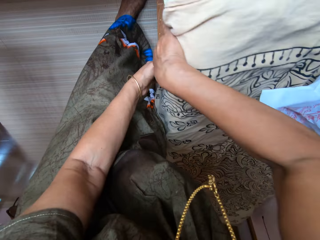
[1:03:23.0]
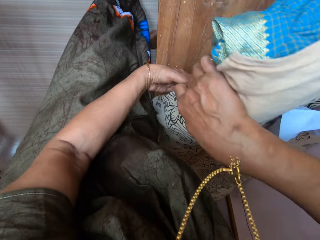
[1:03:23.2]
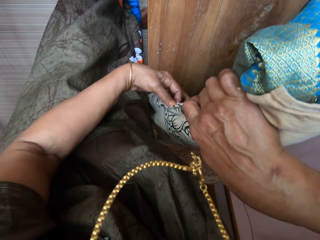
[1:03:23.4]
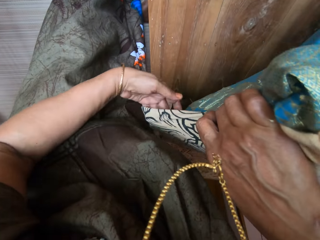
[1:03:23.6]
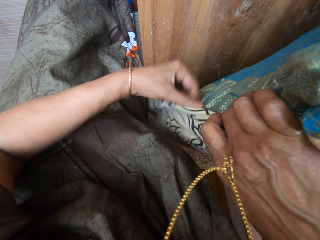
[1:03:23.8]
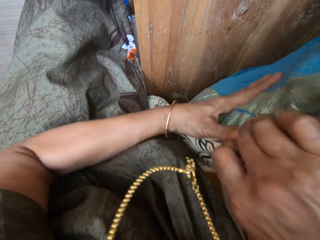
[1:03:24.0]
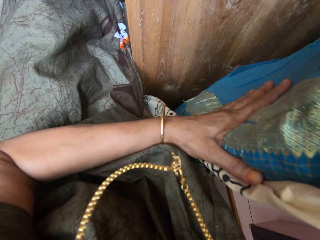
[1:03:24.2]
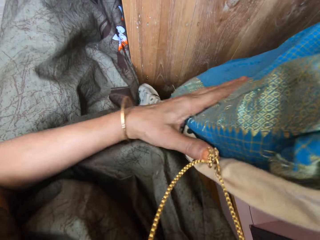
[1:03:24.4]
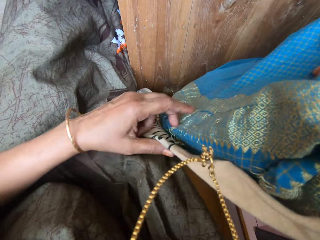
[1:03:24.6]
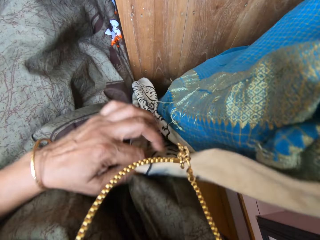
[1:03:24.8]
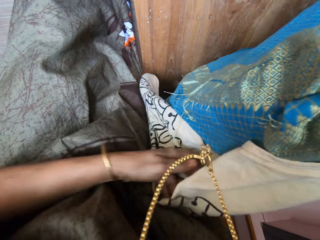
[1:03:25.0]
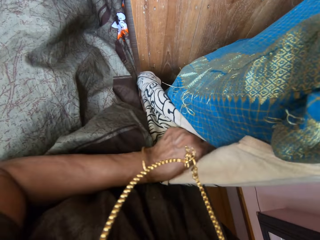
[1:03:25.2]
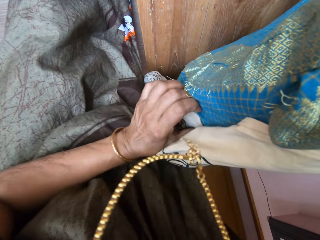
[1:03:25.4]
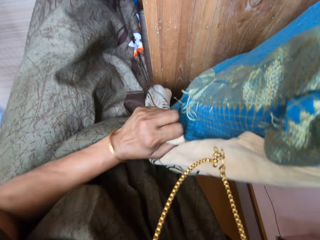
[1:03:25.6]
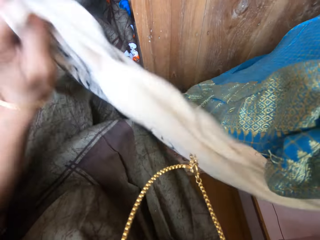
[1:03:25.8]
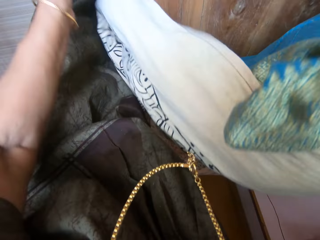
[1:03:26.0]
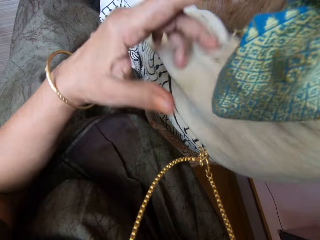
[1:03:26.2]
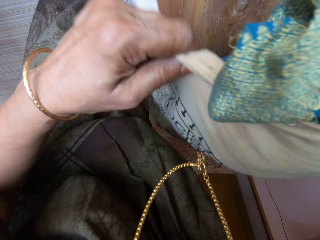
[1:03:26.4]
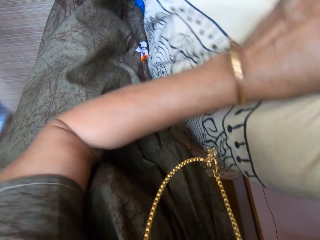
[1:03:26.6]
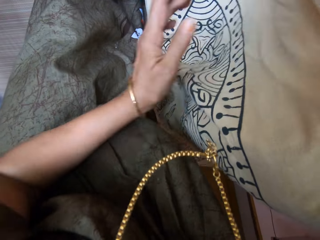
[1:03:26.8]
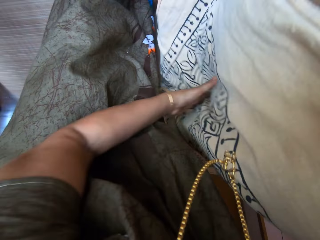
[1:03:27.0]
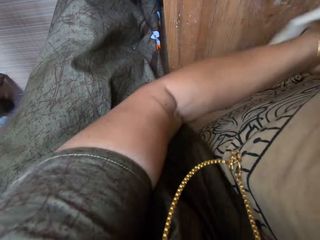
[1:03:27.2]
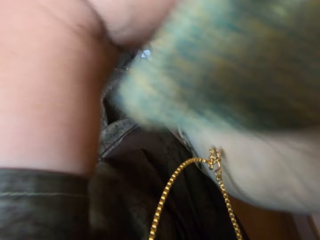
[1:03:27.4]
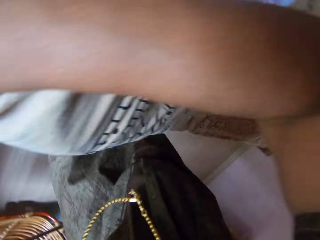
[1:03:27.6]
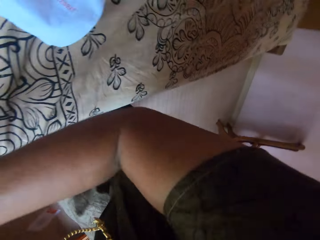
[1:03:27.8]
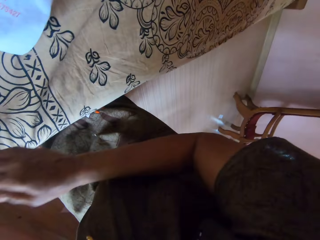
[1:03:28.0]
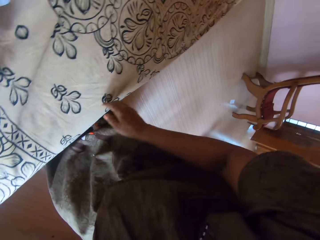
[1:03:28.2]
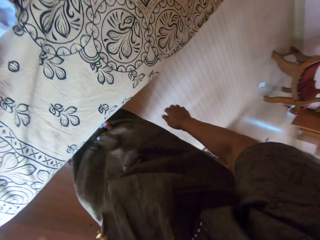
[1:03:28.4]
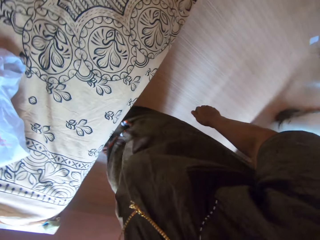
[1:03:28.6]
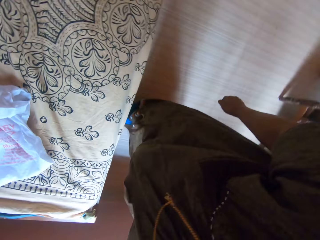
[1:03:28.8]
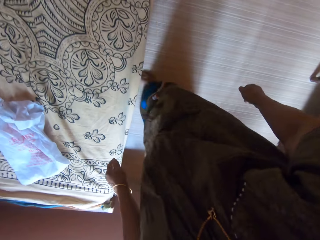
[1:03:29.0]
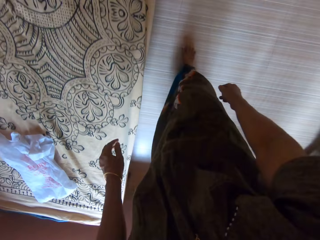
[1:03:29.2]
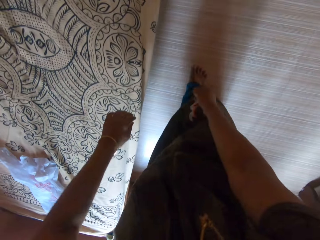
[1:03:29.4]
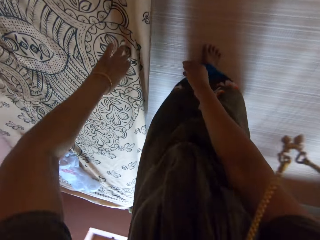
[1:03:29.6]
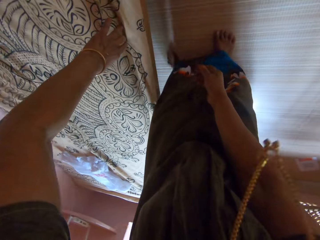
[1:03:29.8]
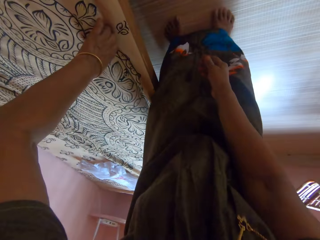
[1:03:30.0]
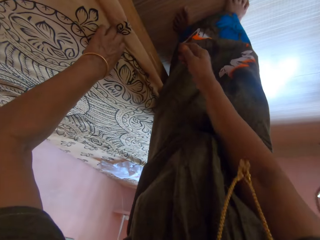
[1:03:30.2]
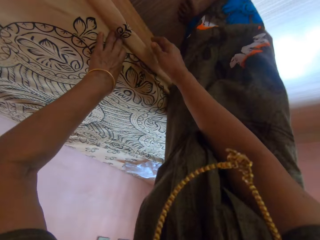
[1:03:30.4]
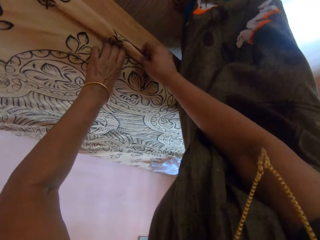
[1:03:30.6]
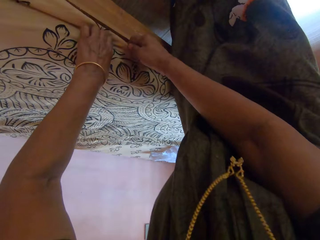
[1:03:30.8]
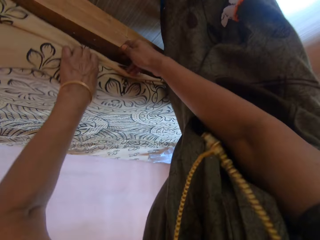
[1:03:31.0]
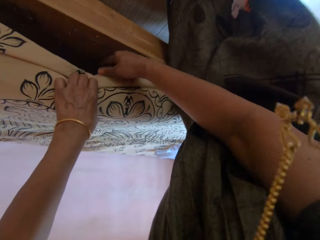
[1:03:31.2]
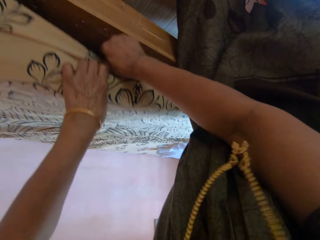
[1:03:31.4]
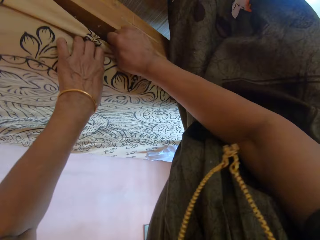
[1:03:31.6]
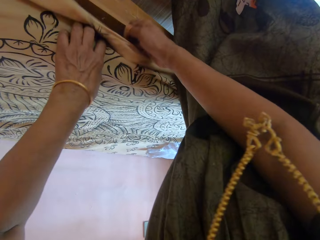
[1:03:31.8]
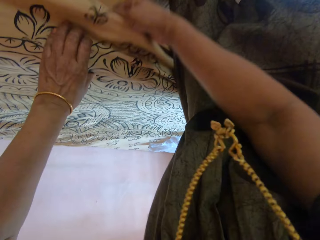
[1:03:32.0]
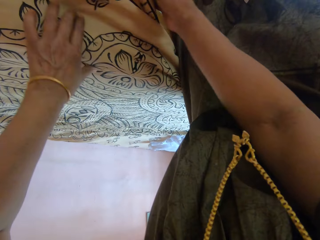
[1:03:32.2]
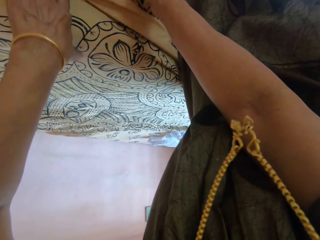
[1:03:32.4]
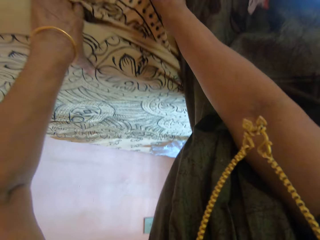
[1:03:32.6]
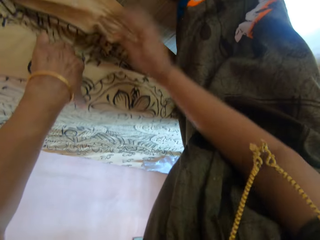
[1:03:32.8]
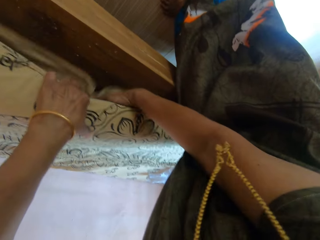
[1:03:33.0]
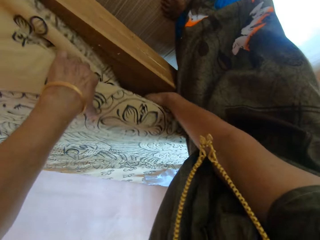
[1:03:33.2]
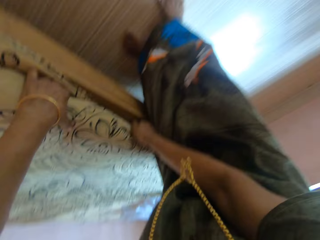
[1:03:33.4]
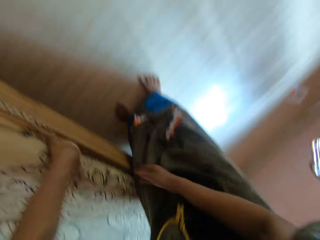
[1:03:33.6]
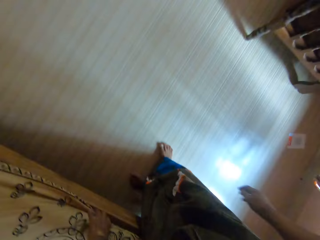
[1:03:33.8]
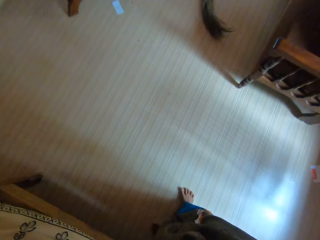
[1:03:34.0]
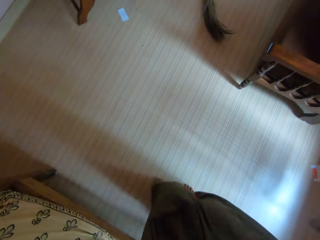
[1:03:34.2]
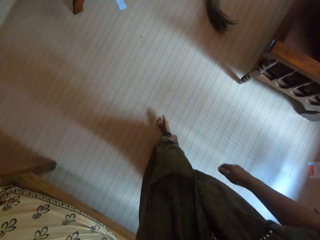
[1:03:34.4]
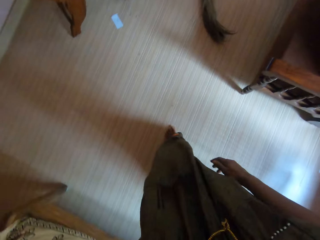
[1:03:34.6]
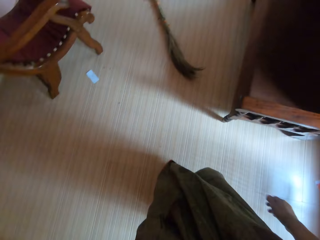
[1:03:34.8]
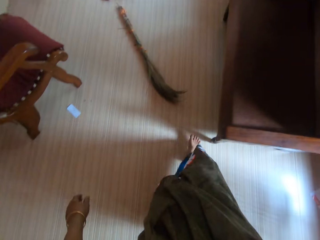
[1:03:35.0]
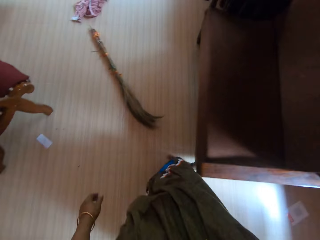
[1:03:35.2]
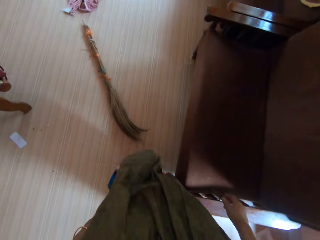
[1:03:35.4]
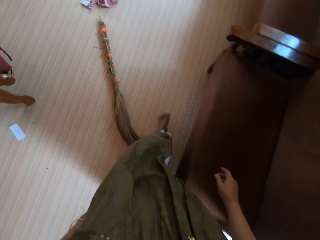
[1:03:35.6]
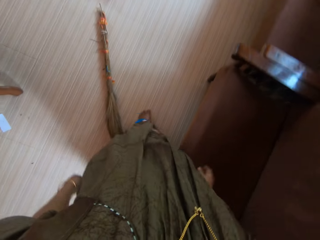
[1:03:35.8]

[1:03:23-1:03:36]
The camera wearer lifts the mattress with her right hand. She tucks the bed spread under the mattress on the bed with her left hand. She lifts the mattress with her left hand. She tucks the bed spread under the mattress on the bed using her right hand.

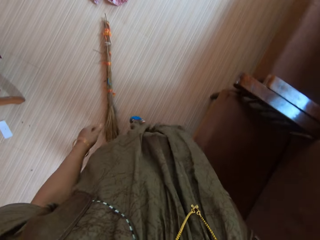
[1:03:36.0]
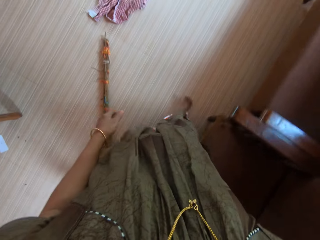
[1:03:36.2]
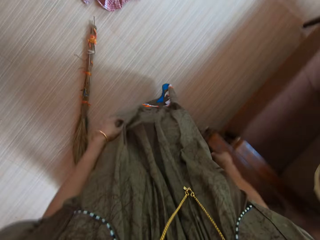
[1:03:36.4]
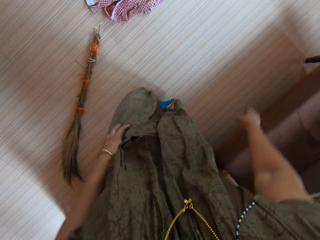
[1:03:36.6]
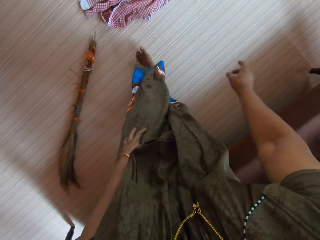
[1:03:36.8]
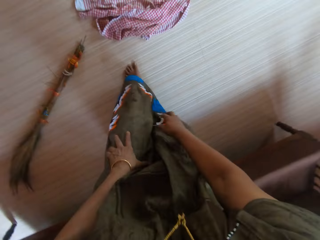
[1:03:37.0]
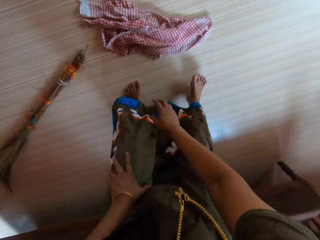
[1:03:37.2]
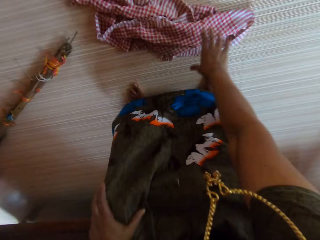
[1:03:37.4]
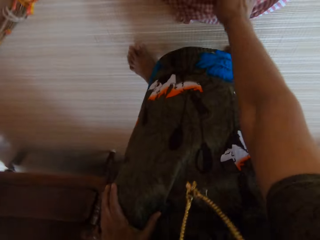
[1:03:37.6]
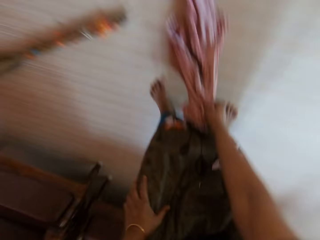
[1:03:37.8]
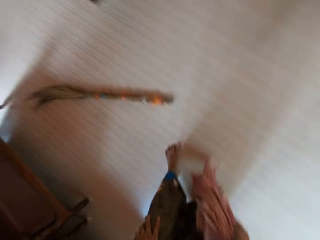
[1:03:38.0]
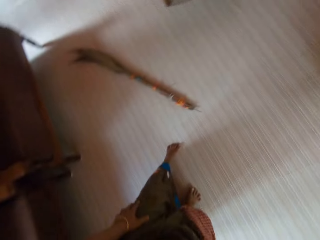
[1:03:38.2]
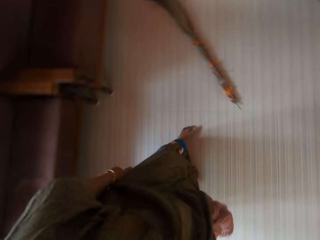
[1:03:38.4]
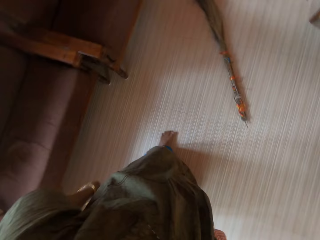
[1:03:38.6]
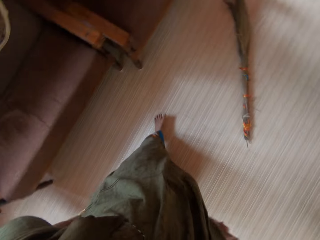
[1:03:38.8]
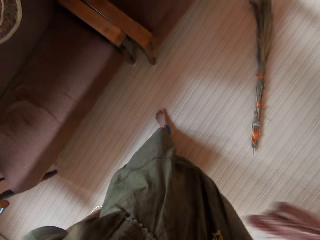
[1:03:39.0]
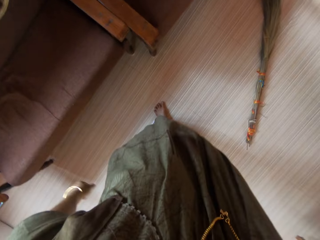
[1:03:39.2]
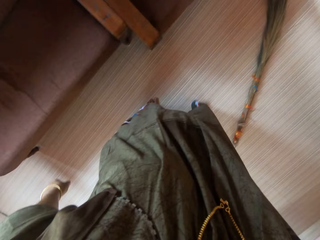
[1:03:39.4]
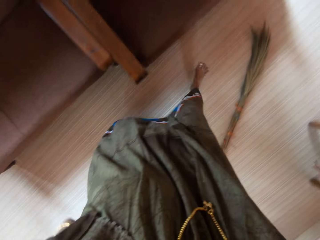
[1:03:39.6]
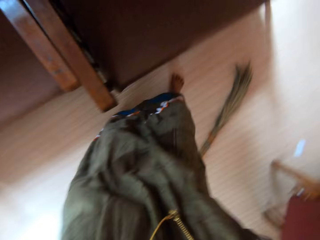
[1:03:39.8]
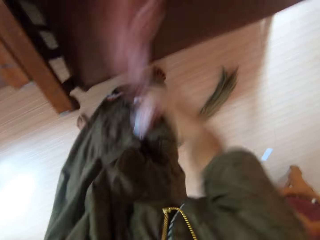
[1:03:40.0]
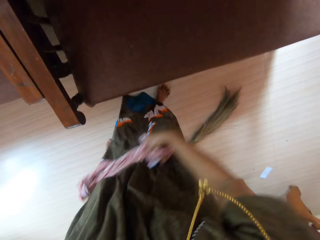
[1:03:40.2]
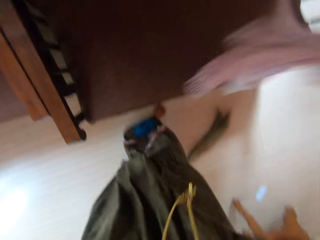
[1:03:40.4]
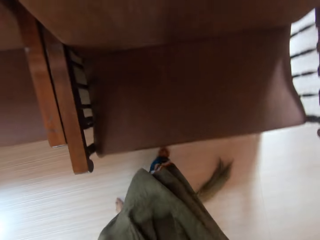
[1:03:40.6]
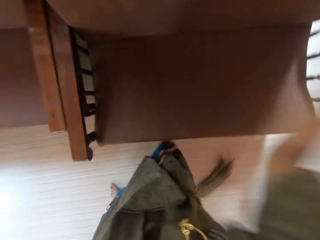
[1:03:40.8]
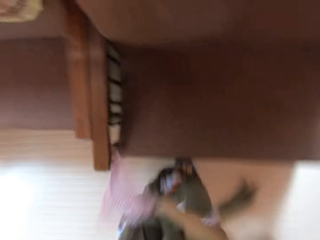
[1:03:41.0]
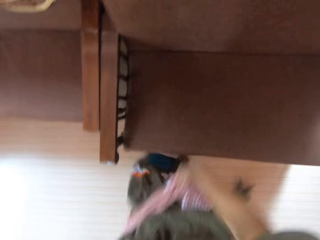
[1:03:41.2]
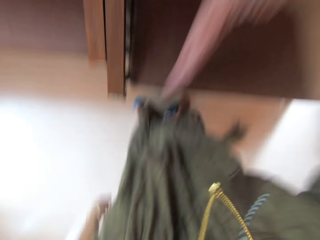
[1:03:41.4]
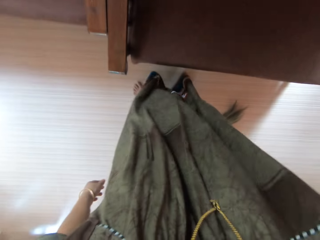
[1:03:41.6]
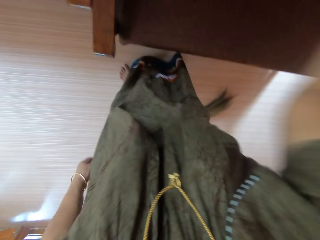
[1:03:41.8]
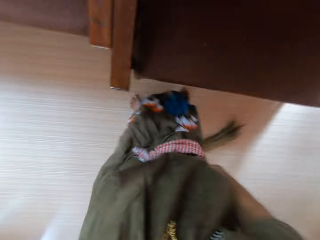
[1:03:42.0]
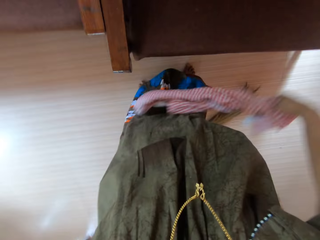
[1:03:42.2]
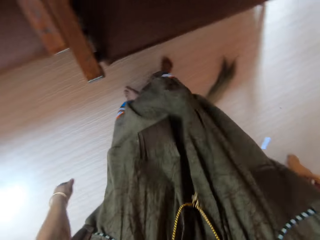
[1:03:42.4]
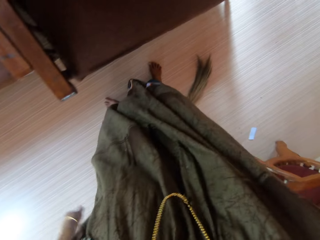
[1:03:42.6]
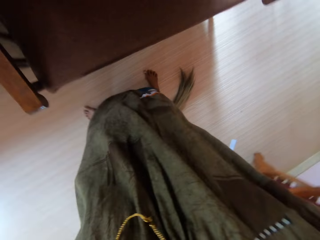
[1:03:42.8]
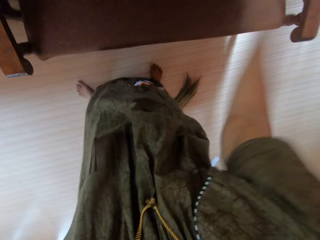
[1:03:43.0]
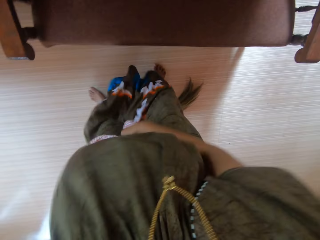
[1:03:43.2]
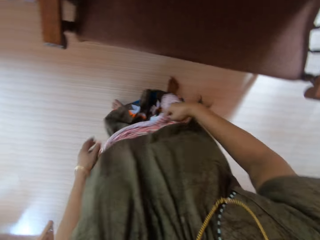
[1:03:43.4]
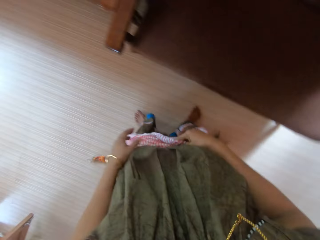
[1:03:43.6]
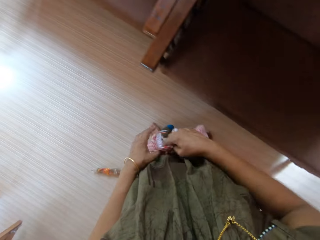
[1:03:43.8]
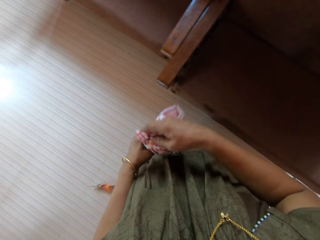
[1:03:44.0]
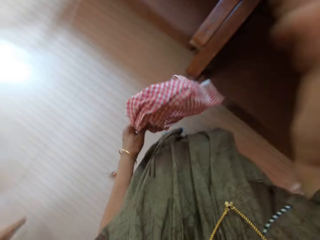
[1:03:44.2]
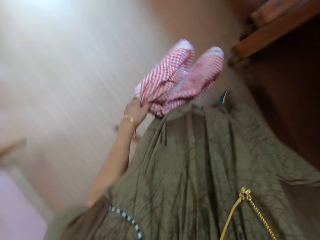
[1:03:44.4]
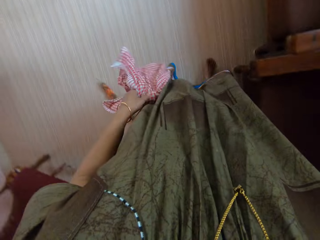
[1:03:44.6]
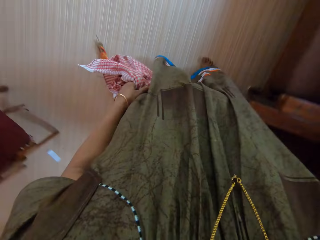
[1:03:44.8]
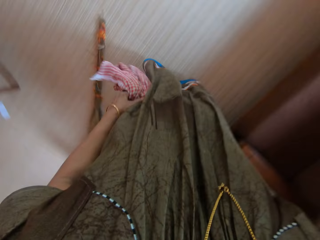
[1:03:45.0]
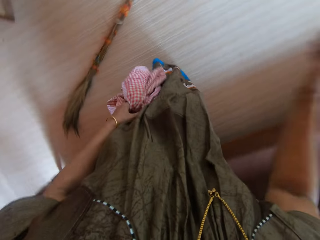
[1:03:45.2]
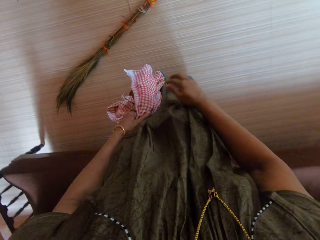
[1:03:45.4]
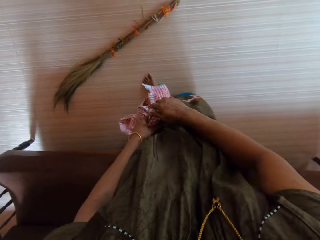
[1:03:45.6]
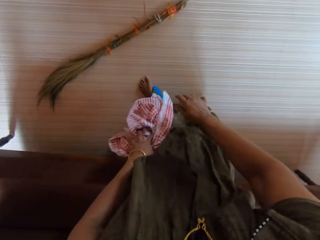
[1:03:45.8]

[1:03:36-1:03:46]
The camera wearer picks a piece of cloth on the floor with her right hand. She hits a chair with the cloth. She dusts the chair with the piece of cloth. She passes the piece of cloth to her left hand from her right hand.
